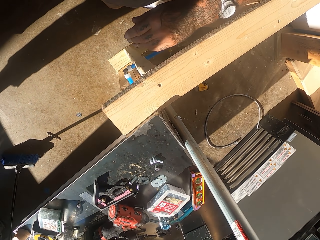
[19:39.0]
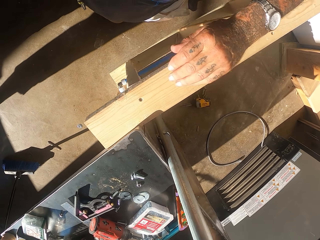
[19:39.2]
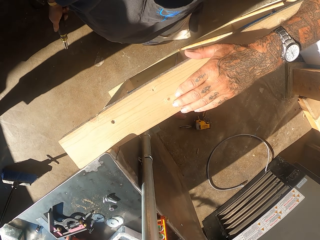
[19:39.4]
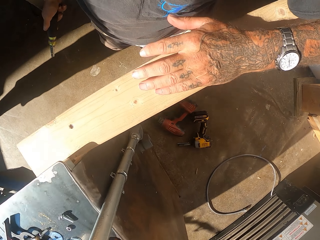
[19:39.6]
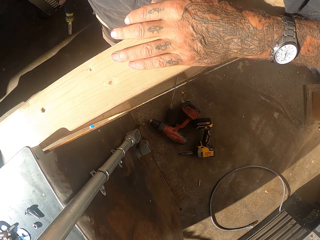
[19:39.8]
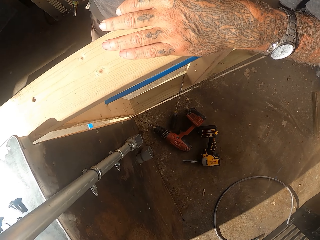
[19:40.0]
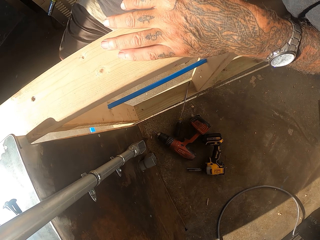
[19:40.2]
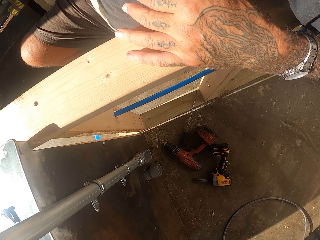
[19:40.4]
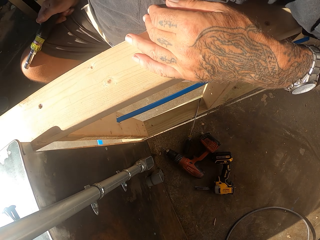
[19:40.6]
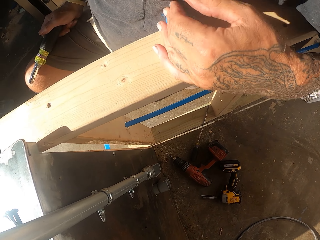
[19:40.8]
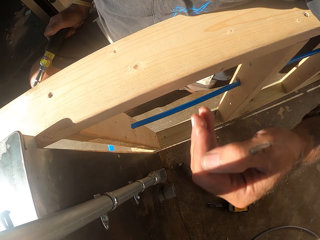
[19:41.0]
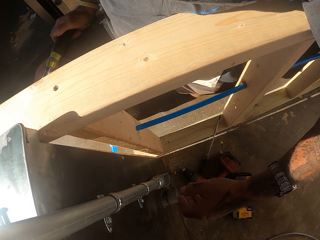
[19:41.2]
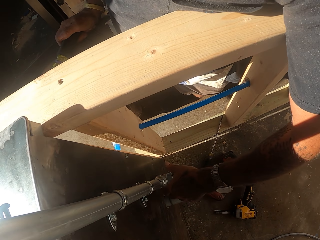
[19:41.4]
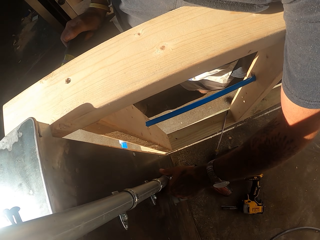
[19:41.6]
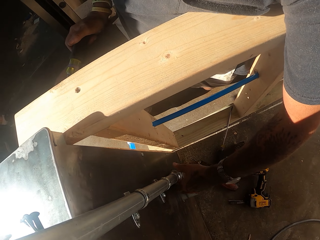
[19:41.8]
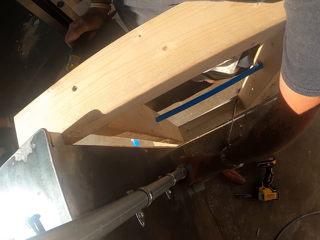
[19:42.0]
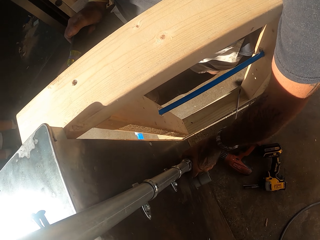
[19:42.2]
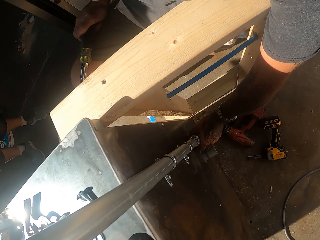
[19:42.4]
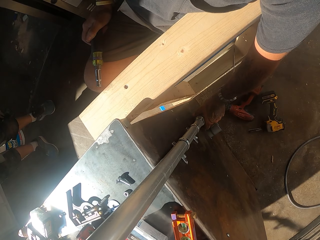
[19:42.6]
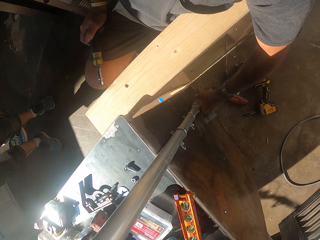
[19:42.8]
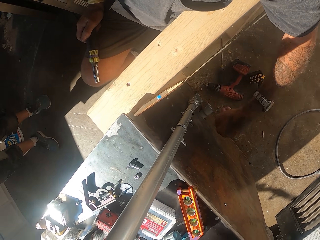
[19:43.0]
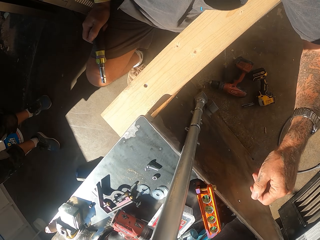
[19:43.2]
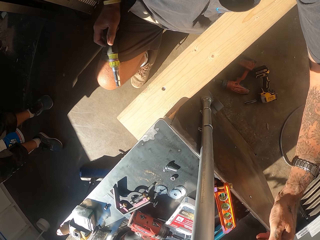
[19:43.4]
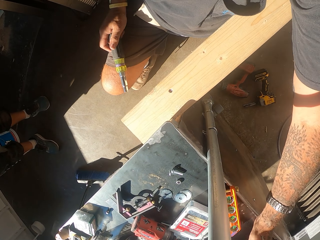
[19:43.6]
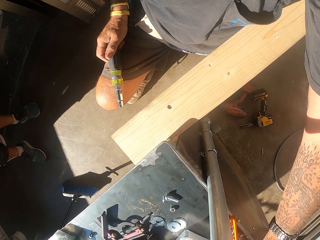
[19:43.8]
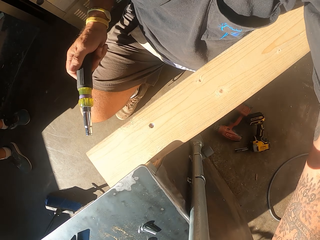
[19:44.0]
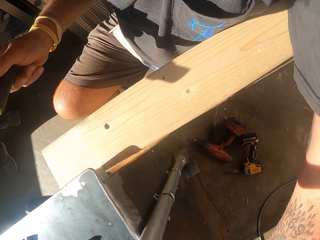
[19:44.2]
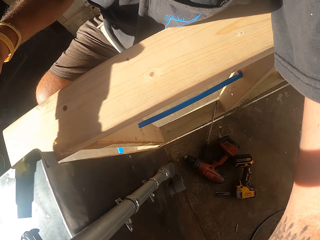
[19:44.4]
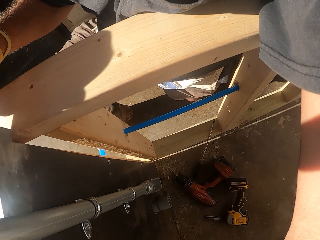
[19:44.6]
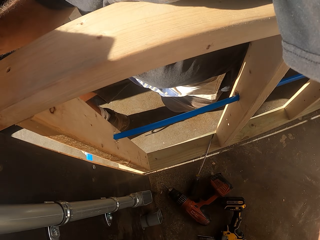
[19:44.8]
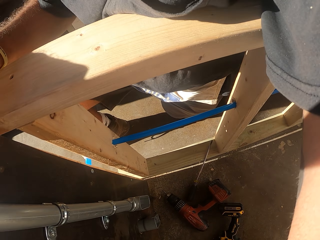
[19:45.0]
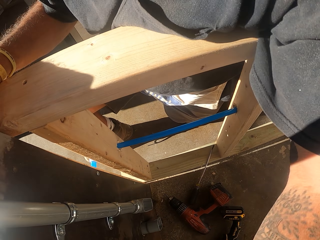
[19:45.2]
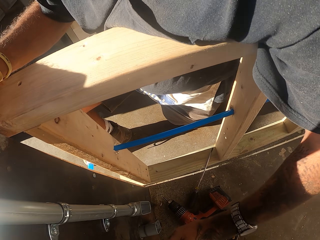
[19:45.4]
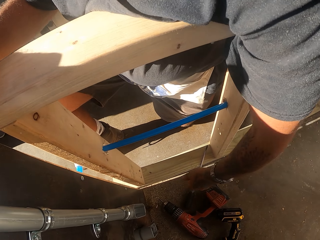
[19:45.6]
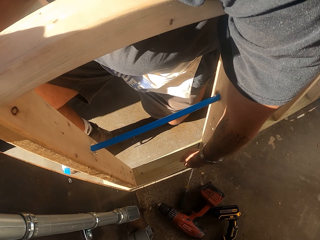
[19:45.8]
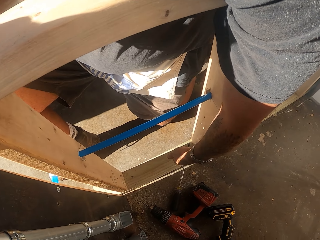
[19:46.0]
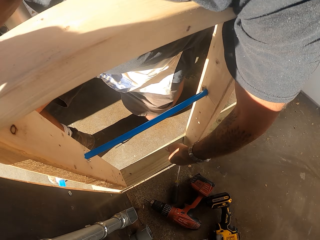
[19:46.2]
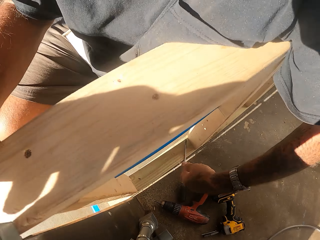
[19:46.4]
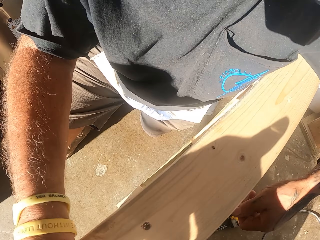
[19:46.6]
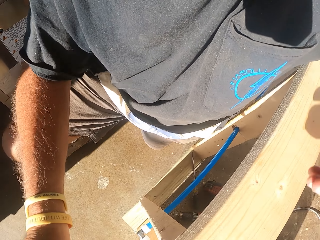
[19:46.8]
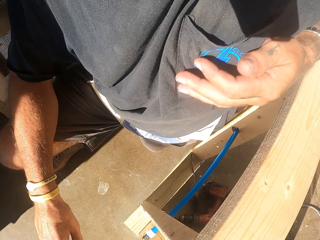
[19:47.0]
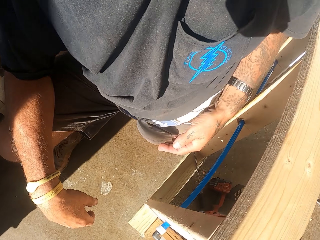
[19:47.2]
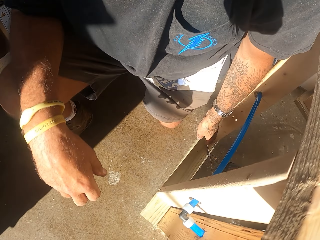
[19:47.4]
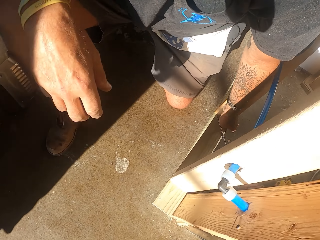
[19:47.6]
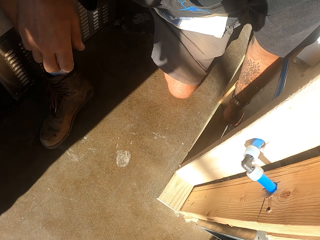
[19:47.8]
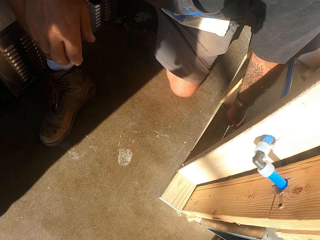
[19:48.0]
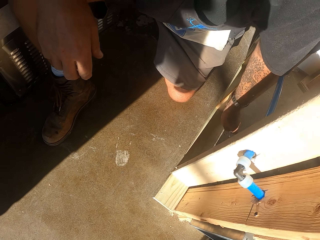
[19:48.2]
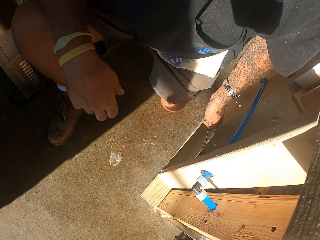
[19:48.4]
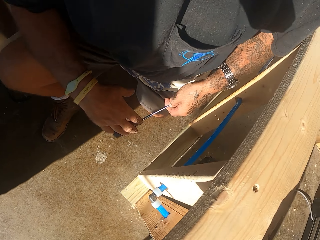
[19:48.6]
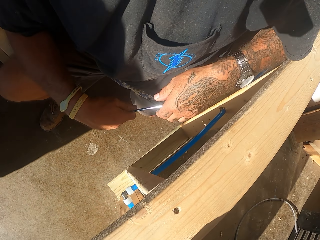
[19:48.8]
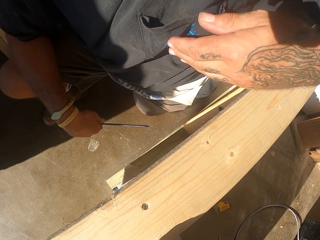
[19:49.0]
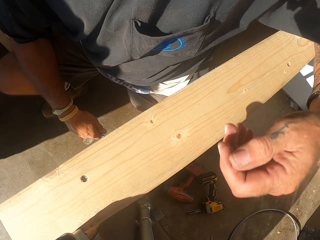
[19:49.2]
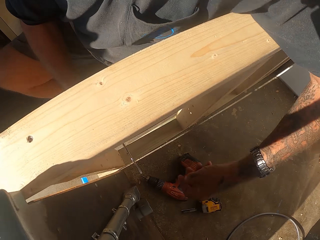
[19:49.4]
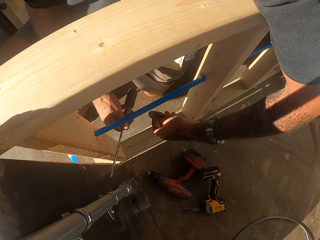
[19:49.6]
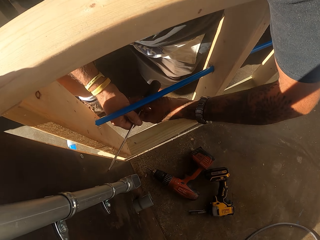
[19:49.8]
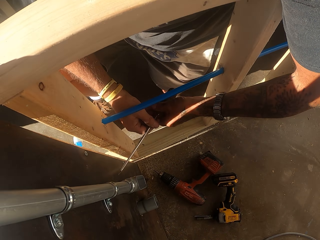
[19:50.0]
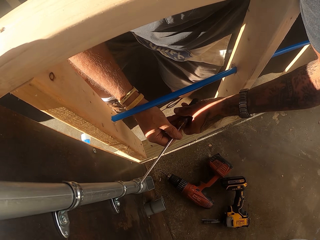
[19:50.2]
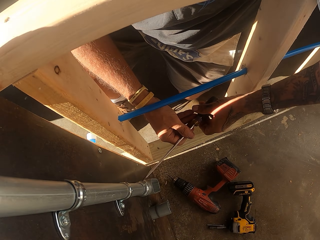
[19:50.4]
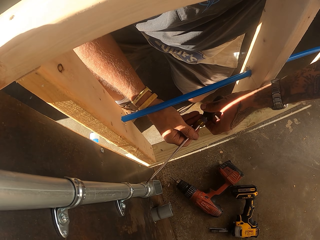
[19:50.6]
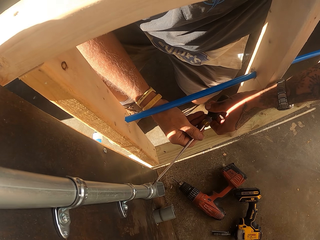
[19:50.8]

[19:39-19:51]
The camera wearer checks up the metal pole. They pick up a screwdriver on the floor. They hold the screwdriver.

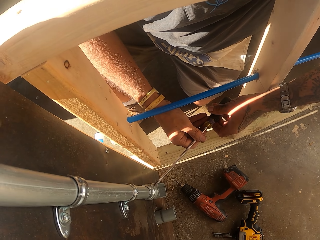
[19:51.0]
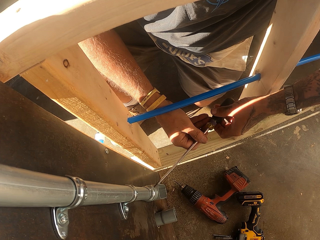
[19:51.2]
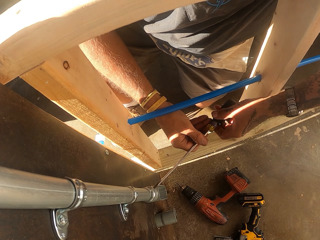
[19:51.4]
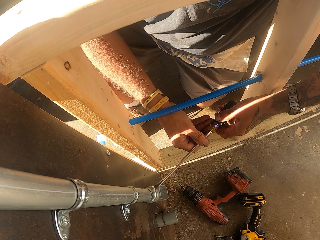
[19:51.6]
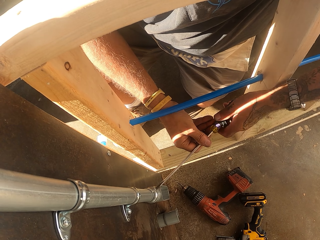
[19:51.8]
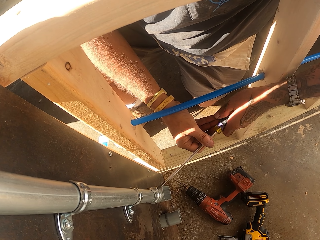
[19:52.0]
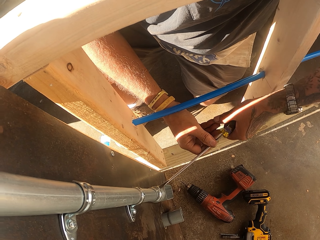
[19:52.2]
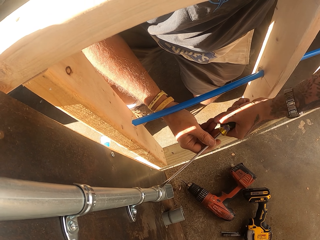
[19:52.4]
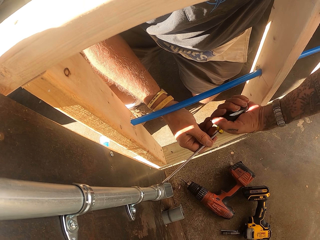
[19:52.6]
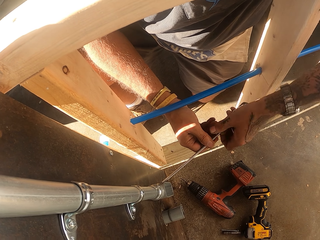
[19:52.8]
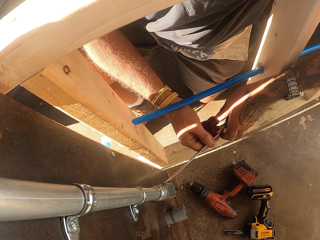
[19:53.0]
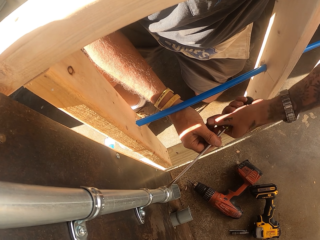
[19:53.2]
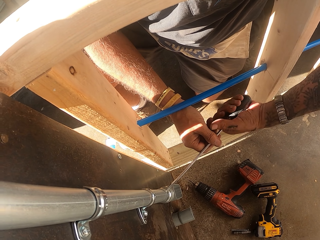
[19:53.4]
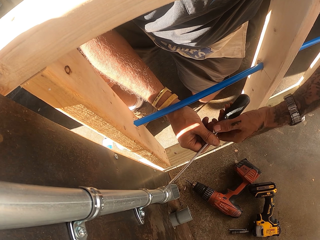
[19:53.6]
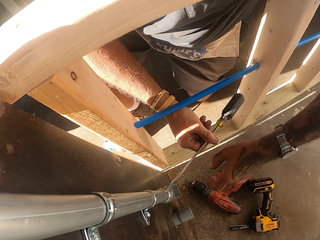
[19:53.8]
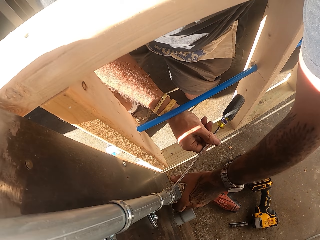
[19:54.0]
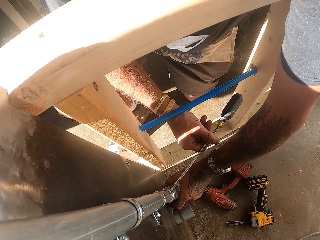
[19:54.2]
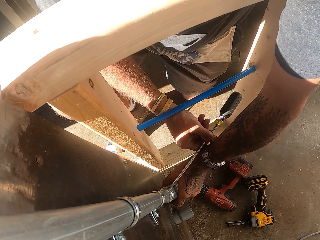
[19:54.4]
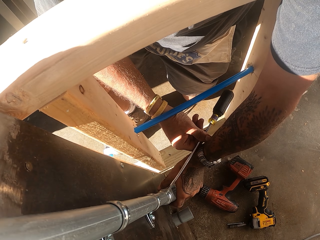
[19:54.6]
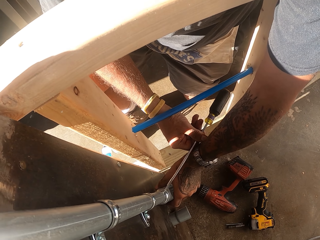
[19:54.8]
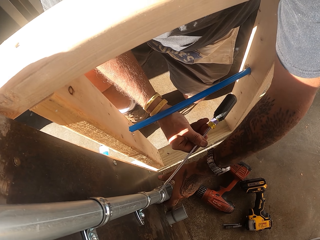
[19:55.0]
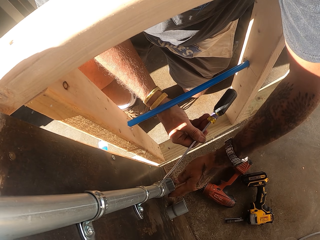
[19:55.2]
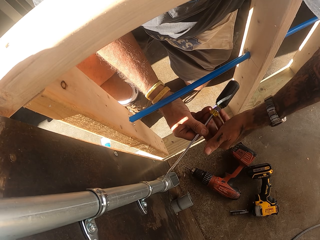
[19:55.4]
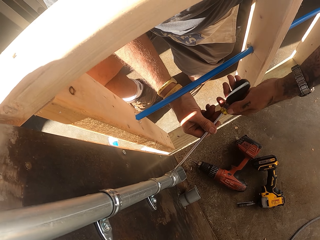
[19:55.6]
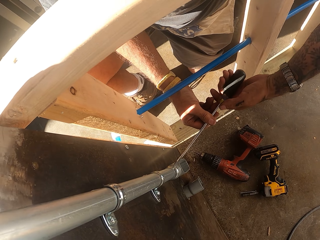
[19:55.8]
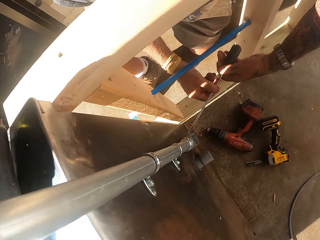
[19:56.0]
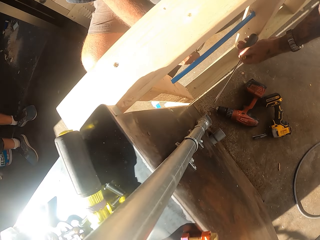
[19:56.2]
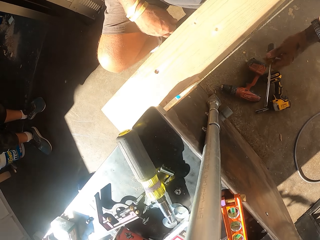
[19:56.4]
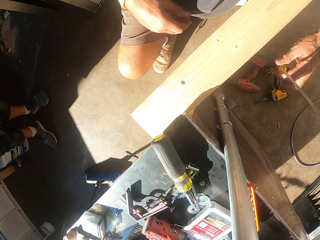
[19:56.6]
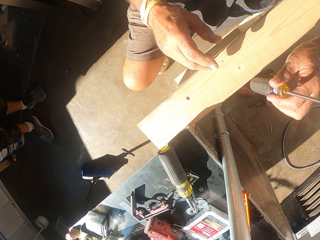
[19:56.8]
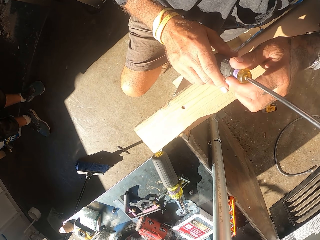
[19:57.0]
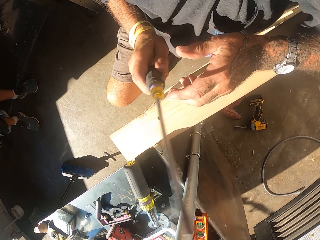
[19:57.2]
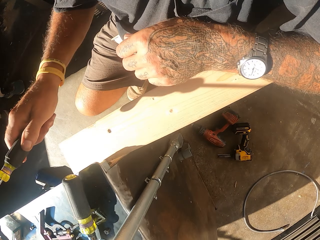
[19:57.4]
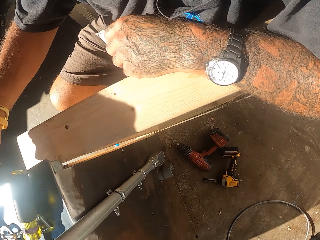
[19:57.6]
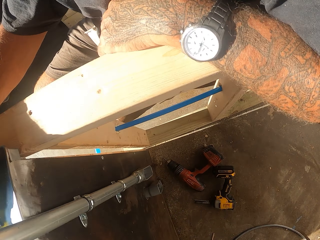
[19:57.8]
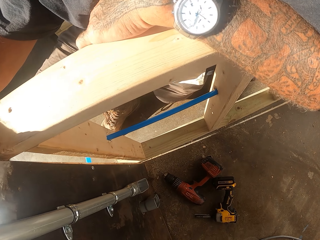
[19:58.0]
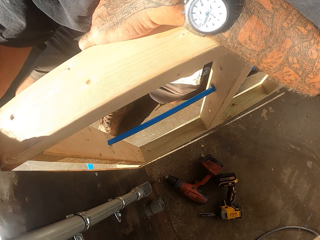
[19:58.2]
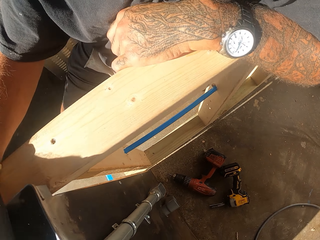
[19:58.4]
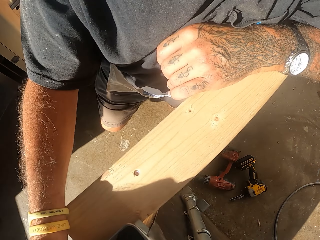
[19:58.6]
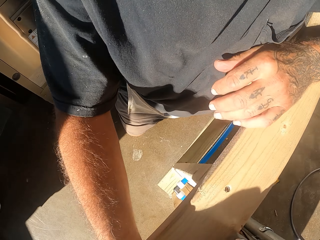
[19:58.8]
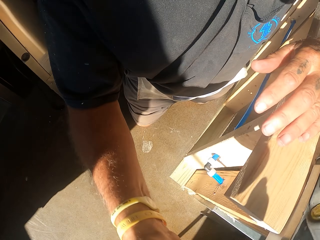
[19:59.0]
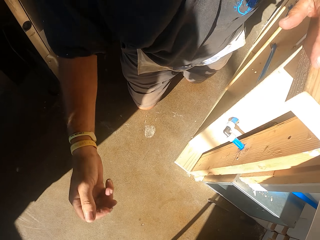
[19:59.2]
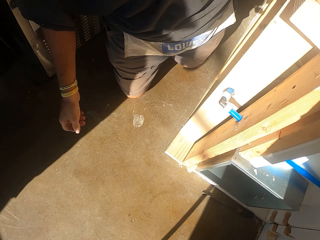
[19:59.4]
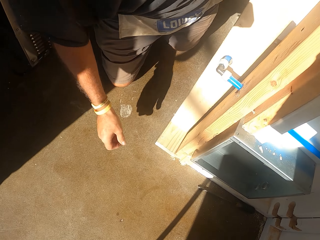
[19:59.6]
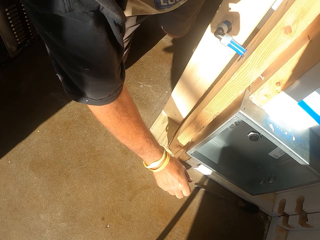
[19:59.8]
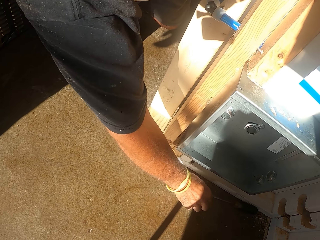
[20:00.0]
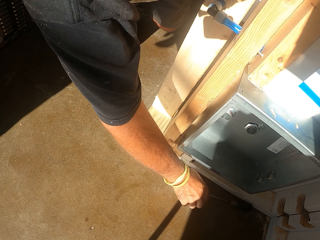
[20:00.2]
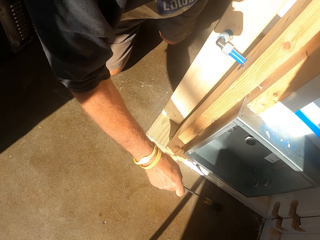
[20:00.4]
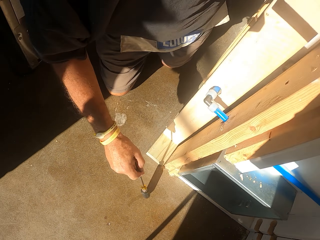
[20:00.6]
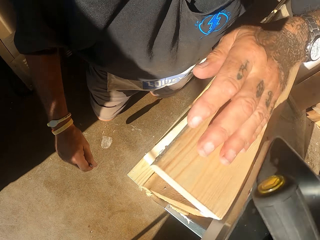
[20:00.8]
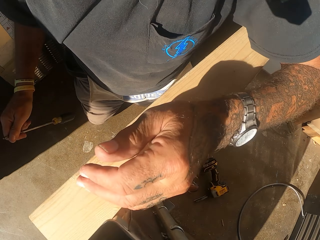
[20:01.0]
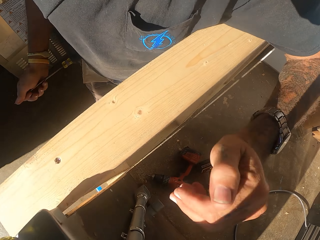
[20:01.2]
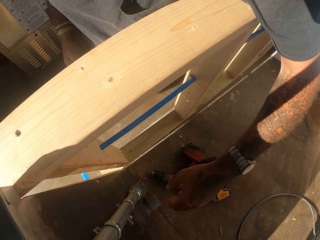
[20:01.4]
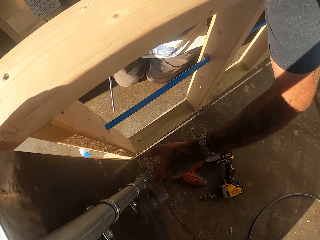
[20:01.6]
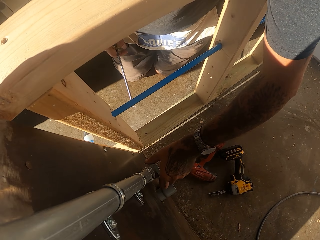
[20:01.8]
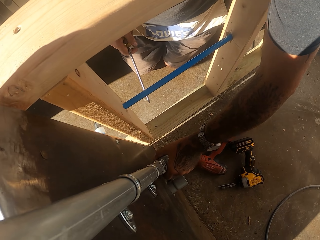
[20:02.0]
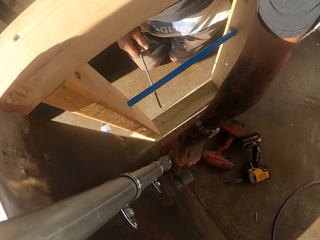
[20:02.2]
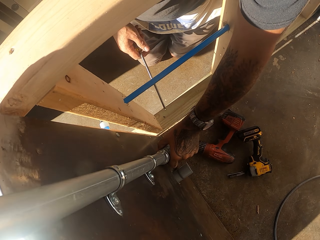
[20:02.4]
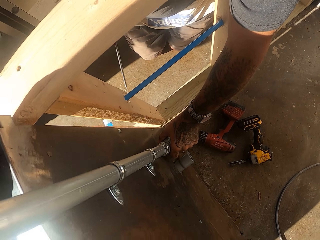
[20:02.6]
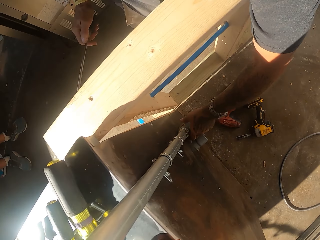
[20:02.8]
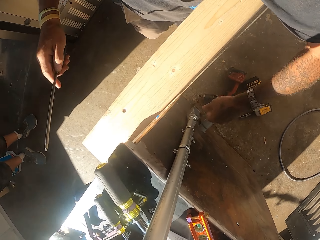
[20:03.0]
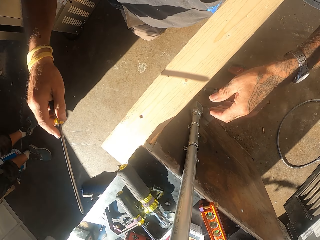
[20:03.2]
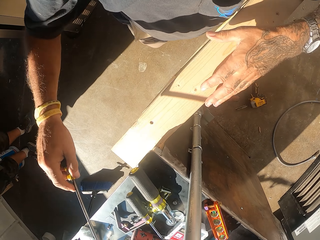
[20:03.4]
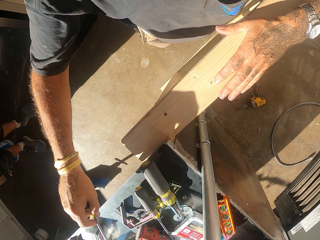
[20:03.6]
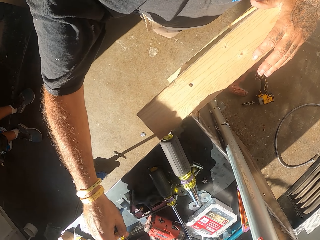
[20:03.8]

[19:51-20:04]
The camera wearer tightens the bolt with the screwdriver. They adjust nuts. They check up the metal pole. They hold steel. They hold the screwdriver. They pick up the screwdriver on the floor. They hold the screwdriver. They check up the metal pole. They adjust the nuts.
